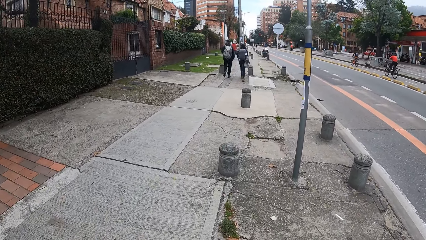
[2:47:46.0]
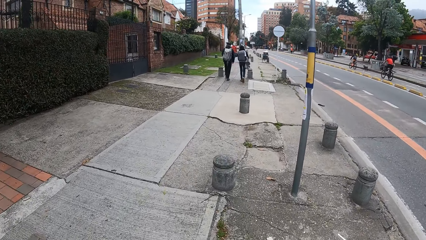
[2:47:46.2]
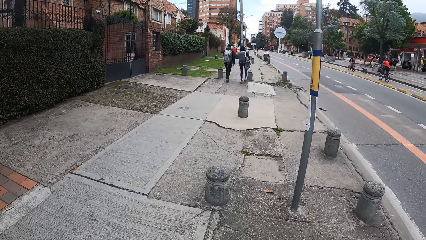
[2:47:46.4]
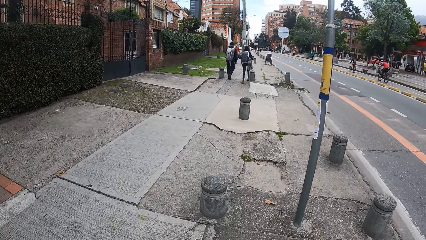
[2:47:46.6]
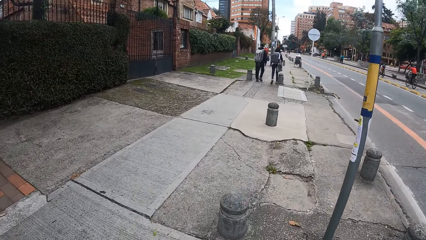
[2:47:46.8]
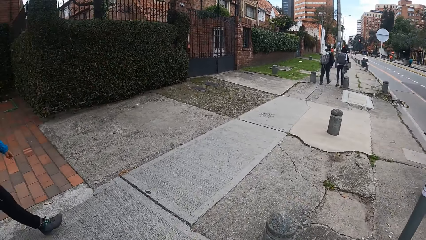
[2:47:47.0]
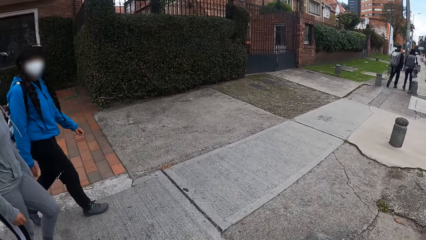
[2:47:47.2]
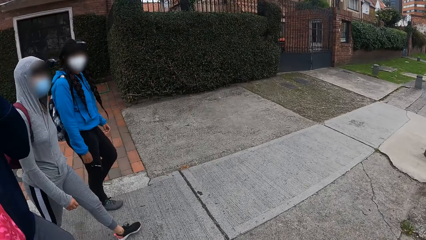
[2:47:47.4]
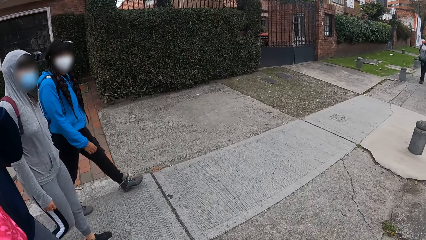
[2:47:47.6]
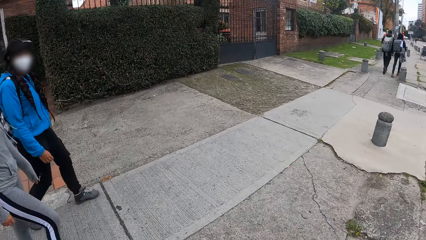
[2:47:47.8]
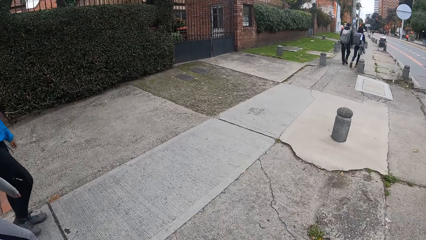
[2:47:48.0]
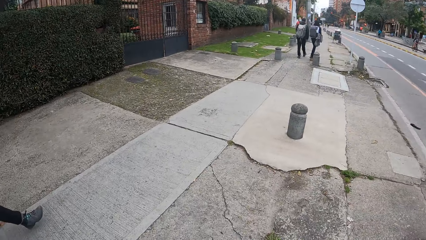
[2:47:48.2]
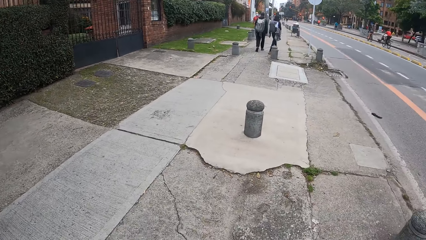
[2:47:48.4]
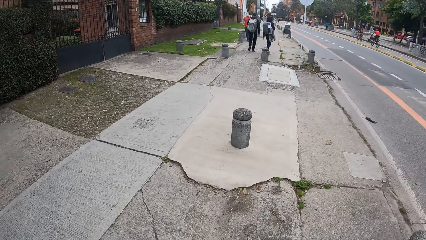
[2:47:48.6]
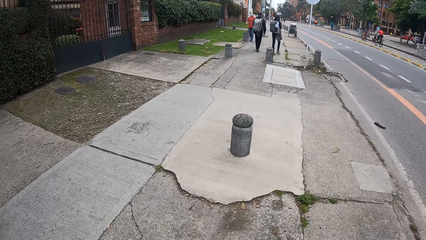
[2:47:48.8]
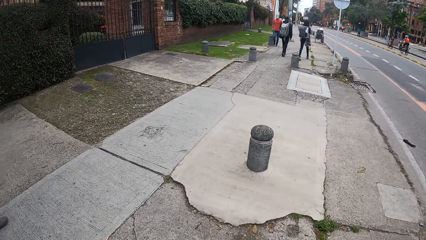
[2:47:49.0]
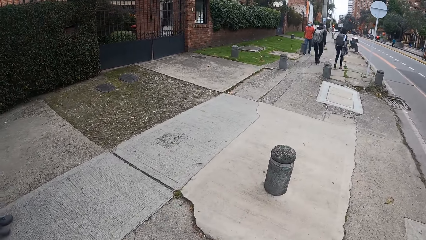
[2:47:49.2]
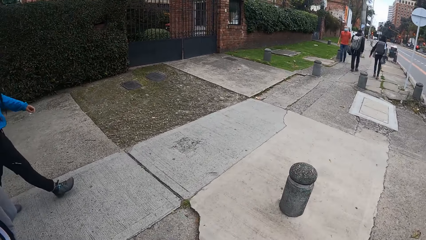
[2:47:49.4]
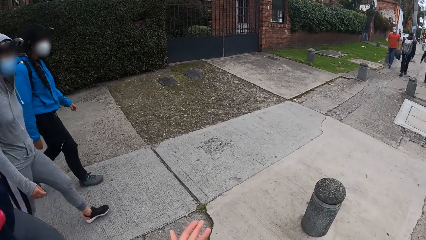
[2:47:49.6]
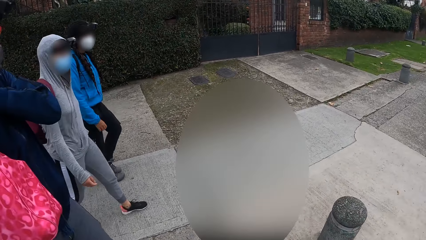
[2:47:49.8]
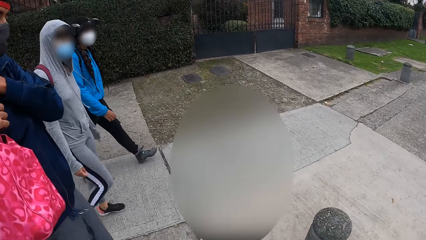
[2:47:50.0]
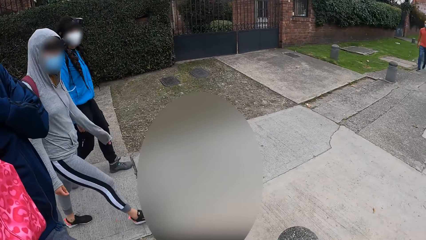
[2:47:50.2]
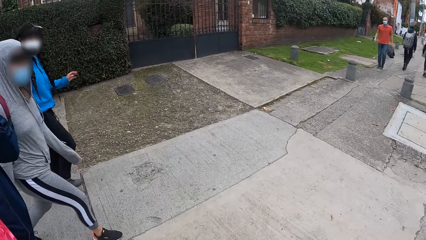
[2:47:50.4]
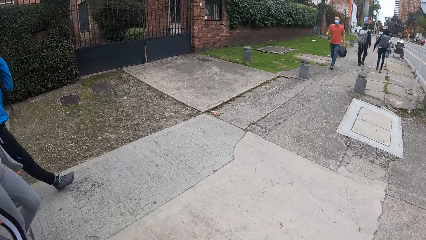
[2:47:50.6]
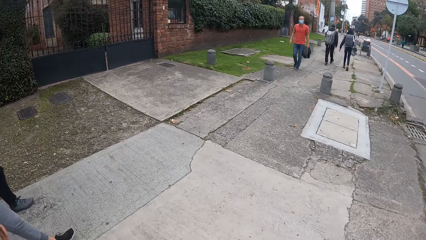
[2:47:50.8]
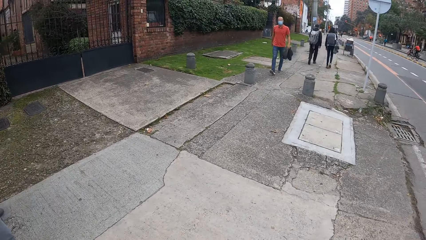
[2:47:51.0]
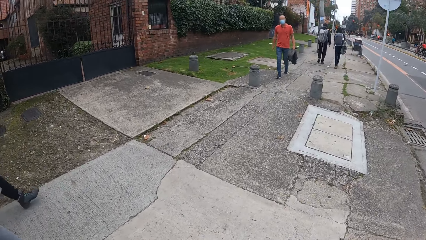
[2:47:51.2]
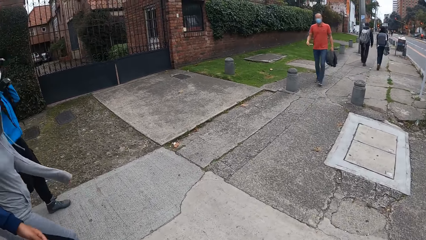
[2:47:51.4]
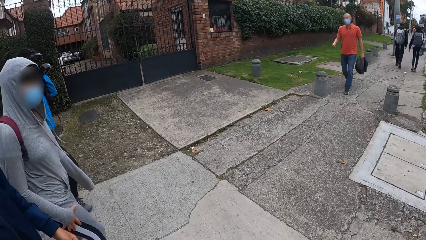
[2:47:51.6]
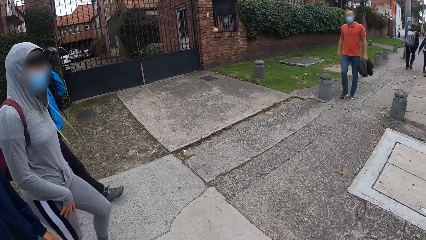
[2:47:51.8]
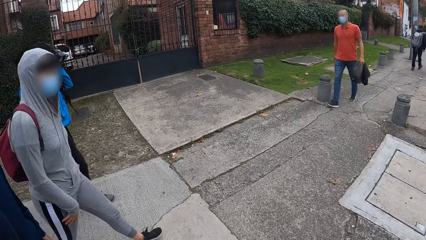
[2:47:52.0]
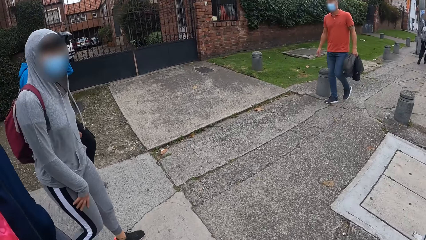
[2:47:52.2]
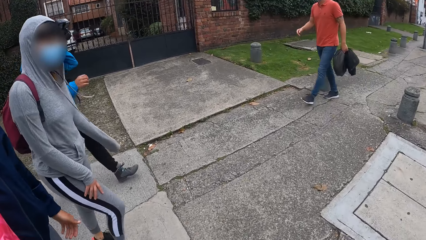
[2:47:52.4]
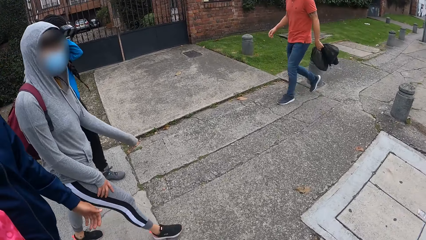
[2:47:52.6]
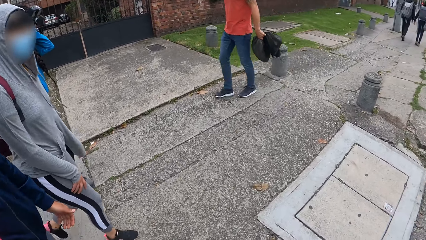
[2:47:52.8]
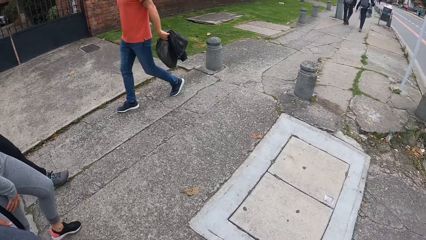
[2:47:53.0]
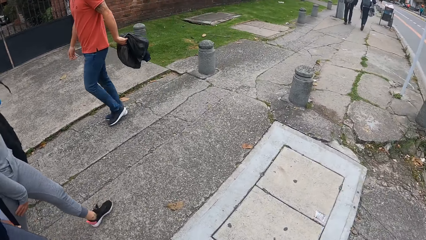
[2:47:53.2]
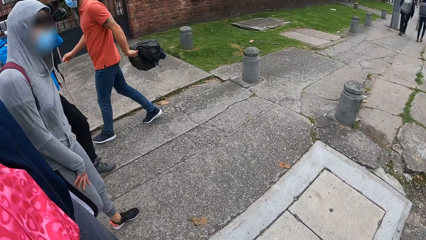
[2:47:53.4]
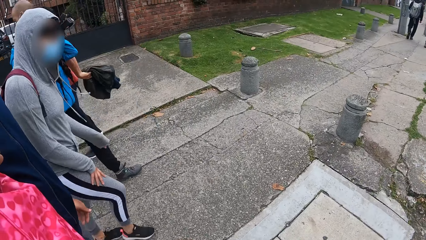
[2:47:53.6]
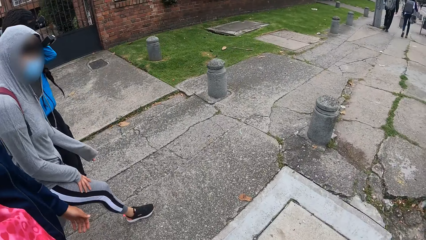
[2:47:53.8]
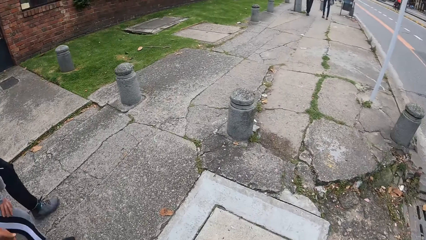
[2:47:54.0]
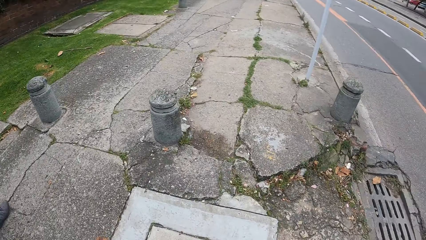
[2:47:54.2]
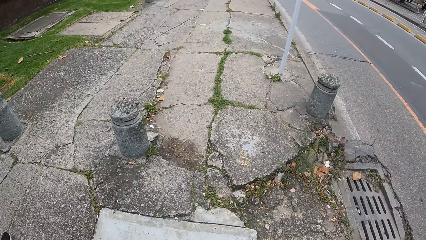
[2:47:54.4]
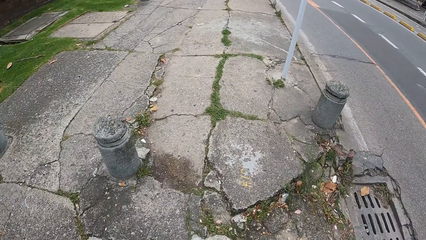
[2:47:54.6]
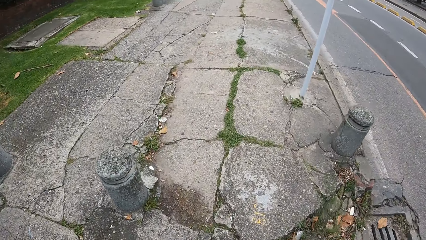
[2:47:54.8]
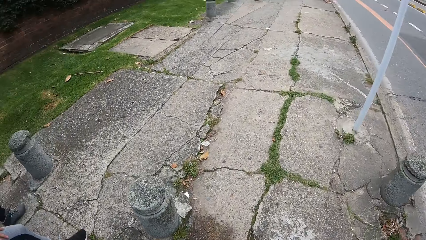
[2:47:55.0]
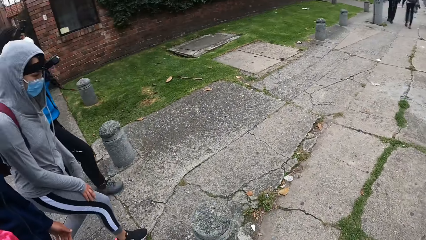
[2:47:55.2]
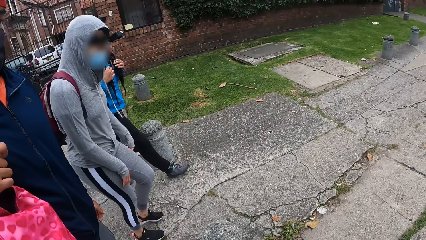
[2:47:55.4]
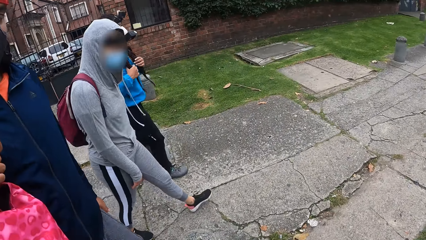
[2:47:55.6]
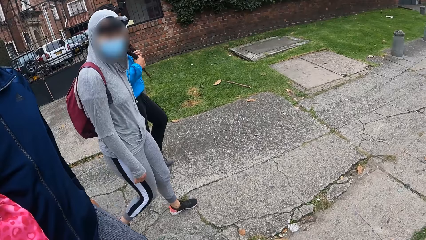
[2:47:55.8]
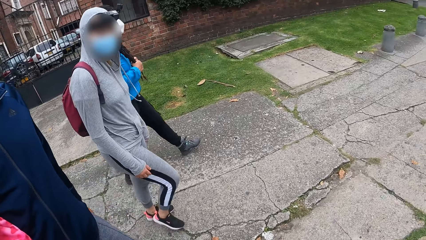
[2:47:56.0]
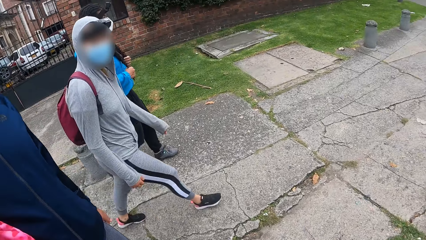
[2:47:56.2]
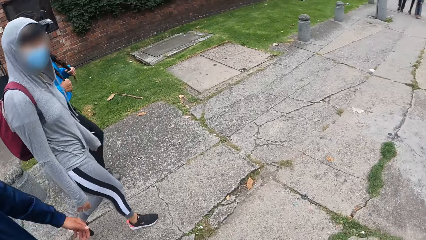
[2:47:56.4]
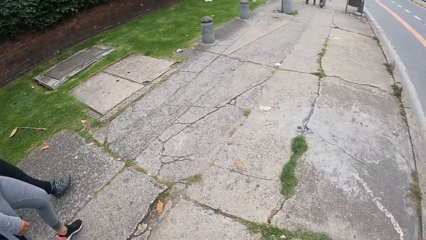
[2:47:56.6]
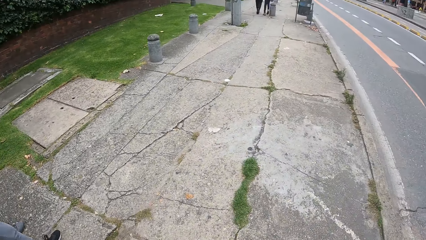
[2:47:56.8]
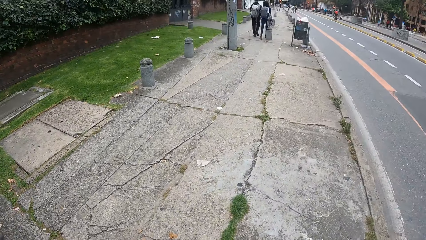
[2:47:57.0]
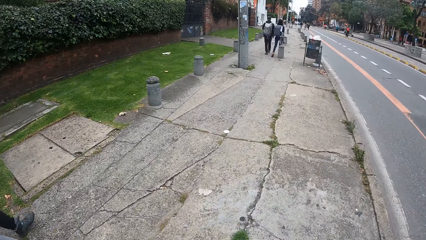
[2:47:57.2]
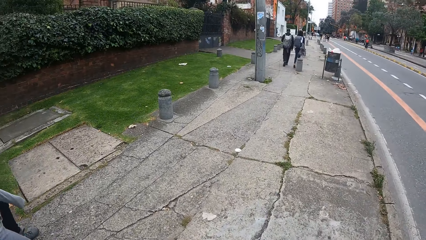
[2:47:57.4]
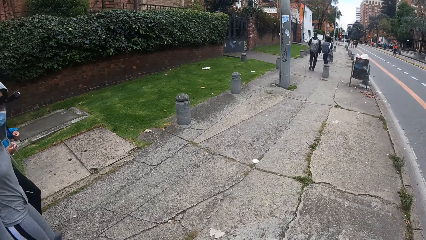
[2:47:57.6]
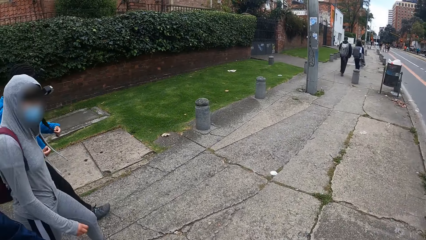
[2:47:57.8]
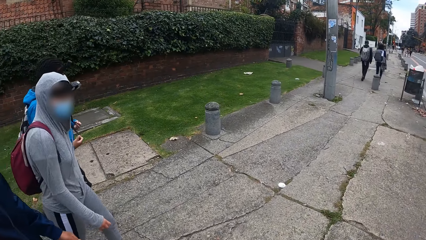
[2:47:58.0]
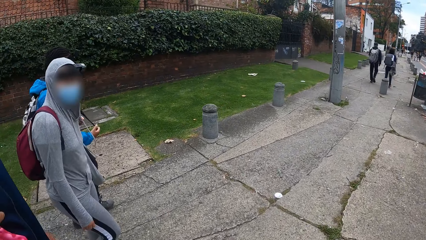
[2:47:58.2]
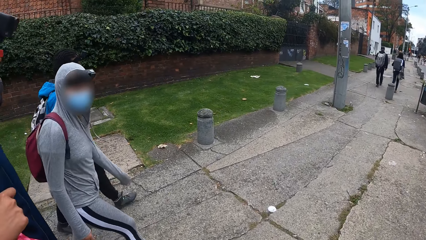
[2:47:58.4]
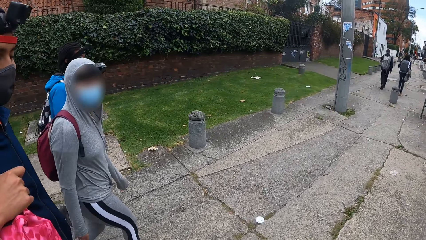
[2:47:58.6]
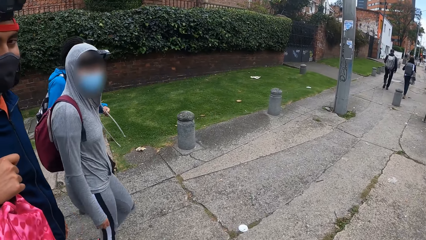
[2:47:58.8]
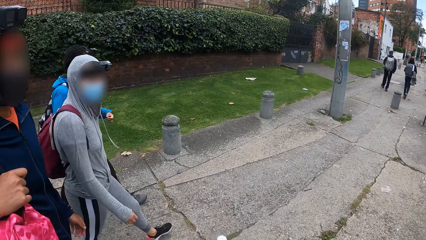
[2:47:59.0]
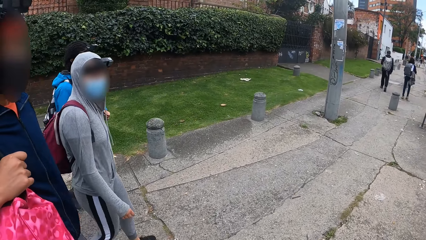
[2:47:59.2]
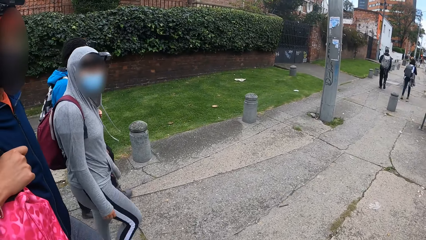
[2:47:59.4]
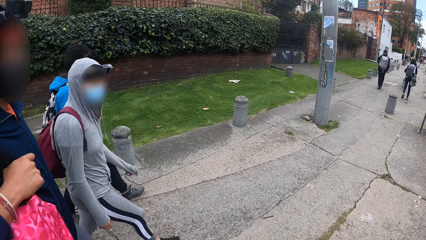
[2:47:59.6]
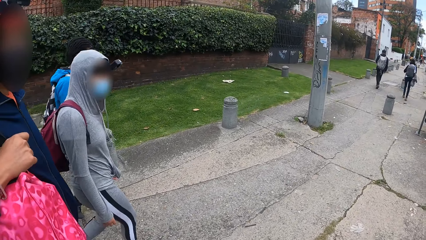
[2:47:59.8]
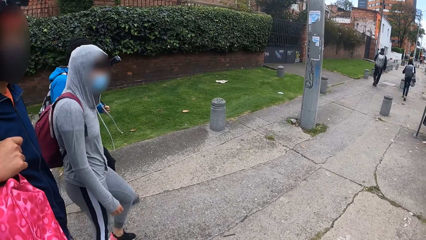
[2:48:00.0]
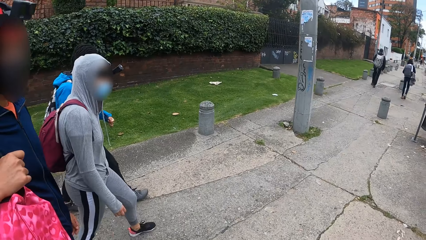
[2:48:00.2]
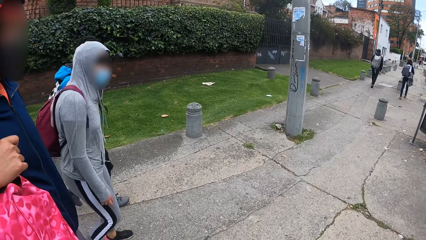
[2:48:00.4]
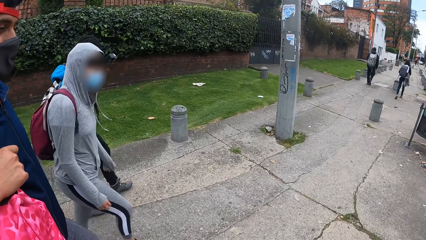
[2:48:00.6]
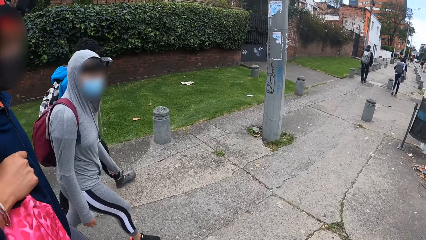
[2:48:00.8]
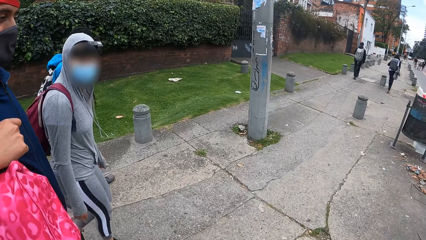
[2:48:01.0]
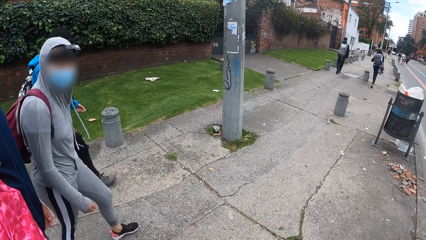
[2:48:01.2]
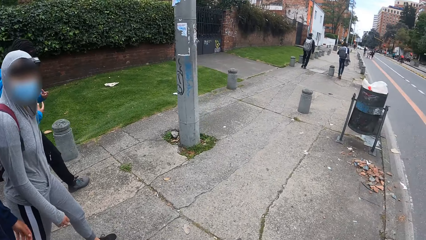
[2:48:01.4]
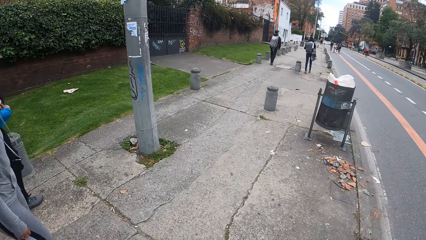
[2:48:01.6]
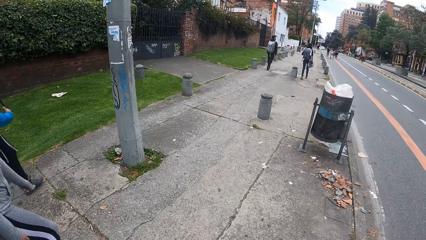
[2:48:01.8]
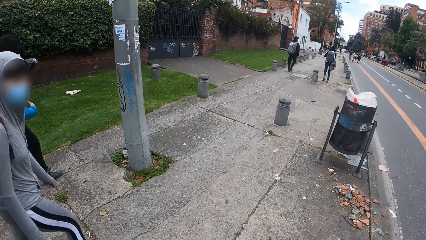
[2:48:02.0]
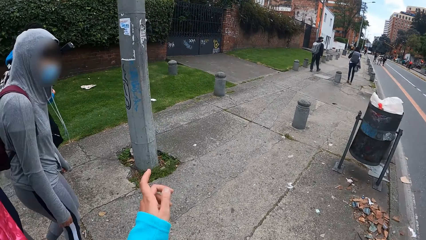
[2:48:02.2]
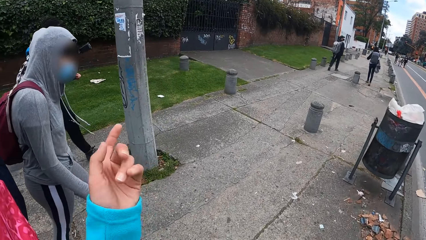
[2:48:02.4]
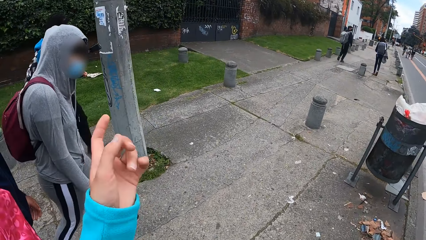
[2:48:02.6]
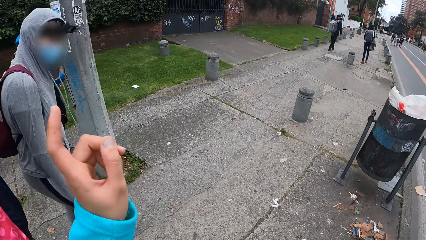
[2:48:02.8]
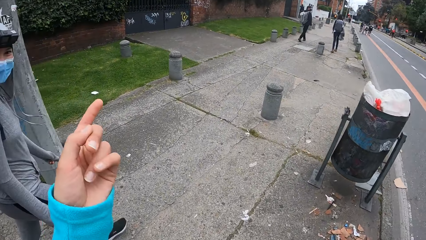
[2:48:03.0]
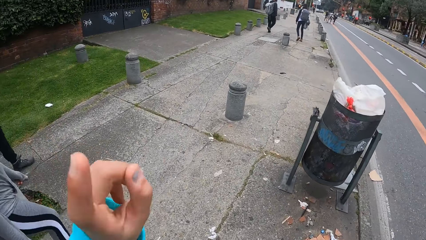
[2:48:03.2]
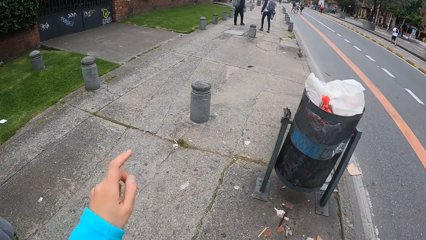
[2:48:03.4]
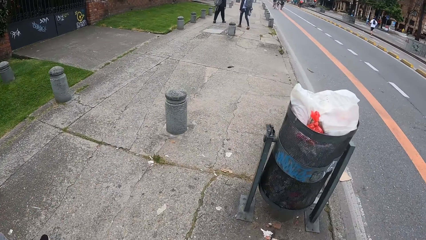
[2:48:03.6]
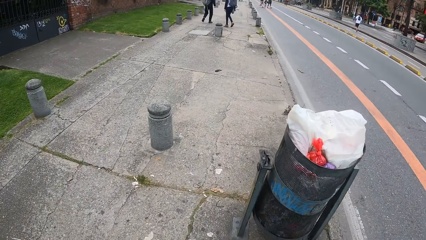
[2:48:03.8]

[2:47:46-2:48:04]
The camera wearer turns around. A person and a woman walk beside the camera wearer. The camera wearer walks on the pavement. She turns around. Another person holds a bag with both hands. The woman raises her left hand. The first person touches the right foot. A third person walks past the woman. The camera wearer turns around. The woman holds her hair with her hands. The first person looks at the camera wearer. The woman touches her braids. The camera wearer turns around, walks on the pavement. The first person looks at the camera wearer. The woman holds the braids with both hands. The camera wearer makes hand gestures with her left hand. She points ahead.
